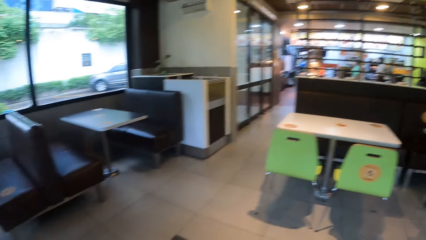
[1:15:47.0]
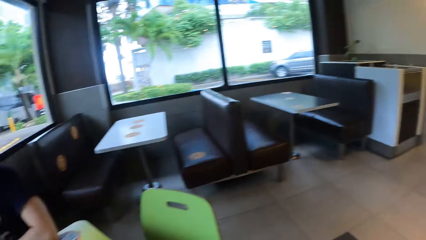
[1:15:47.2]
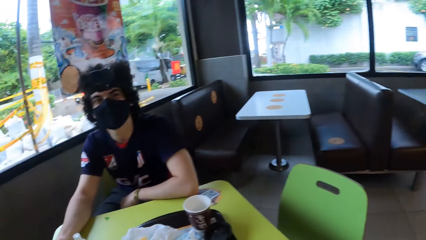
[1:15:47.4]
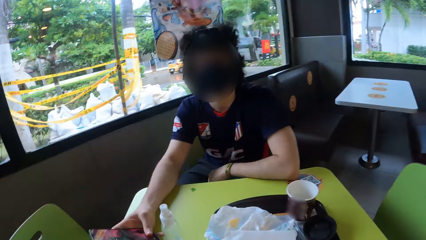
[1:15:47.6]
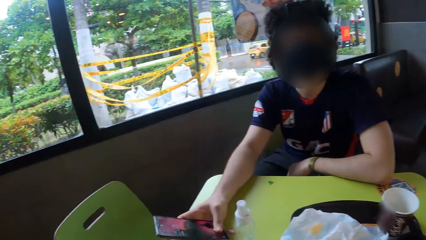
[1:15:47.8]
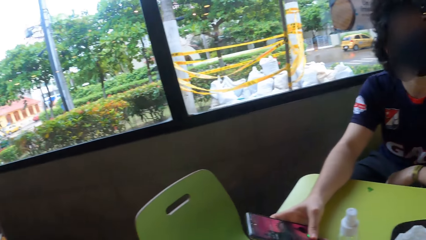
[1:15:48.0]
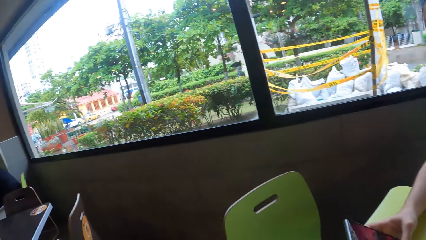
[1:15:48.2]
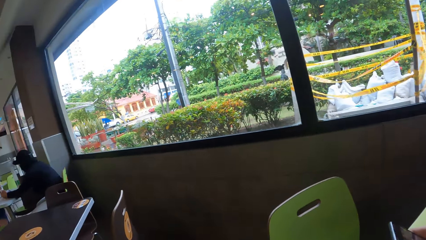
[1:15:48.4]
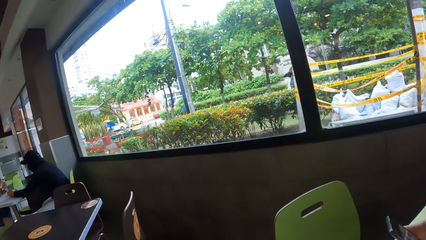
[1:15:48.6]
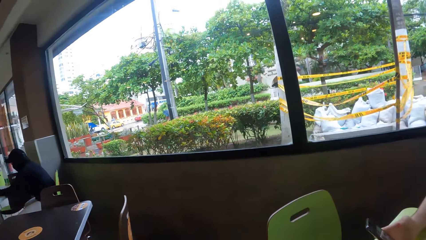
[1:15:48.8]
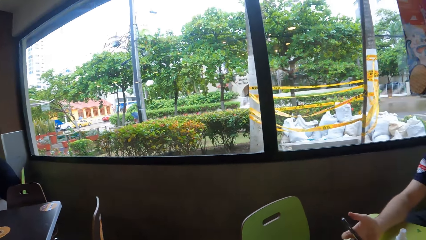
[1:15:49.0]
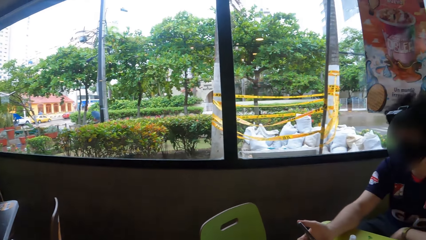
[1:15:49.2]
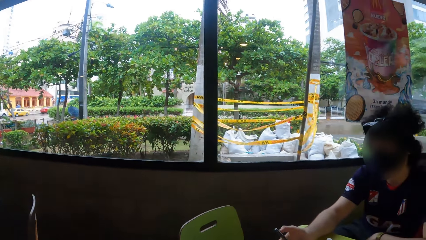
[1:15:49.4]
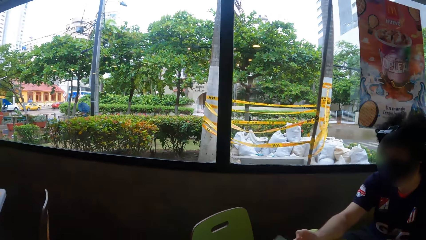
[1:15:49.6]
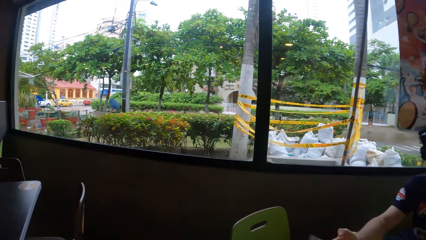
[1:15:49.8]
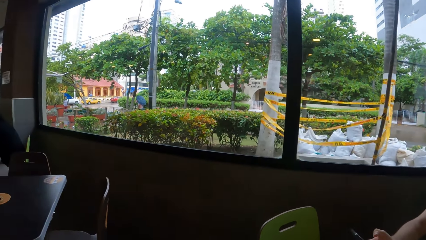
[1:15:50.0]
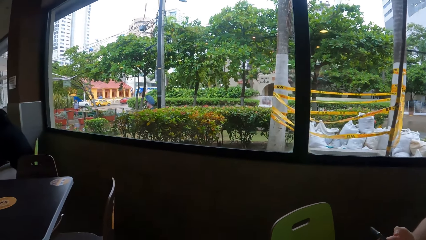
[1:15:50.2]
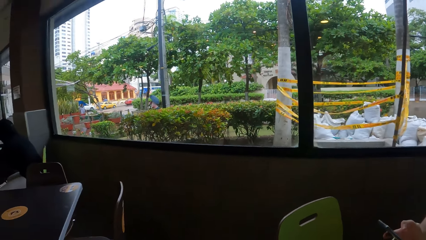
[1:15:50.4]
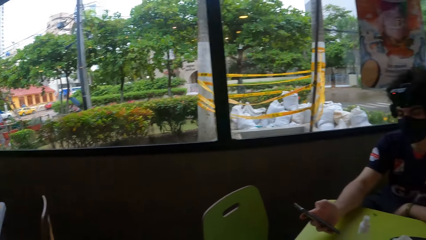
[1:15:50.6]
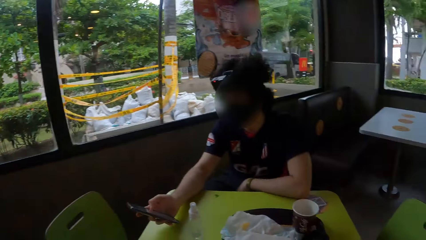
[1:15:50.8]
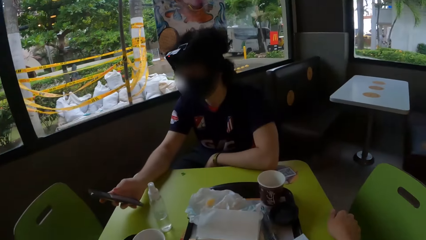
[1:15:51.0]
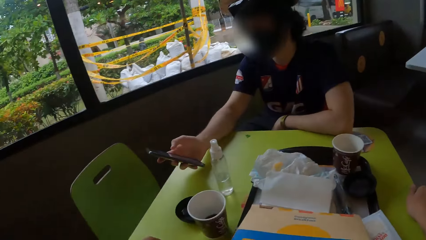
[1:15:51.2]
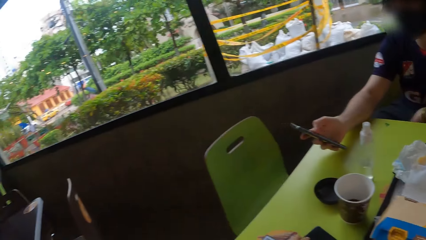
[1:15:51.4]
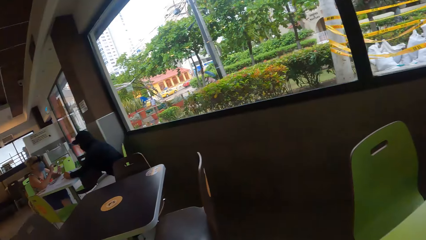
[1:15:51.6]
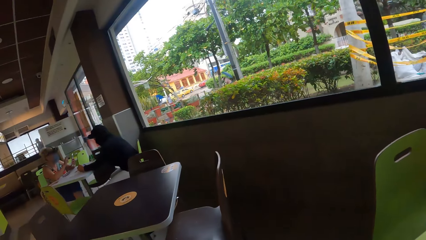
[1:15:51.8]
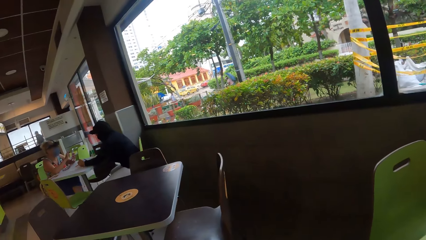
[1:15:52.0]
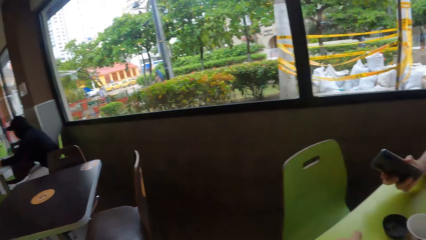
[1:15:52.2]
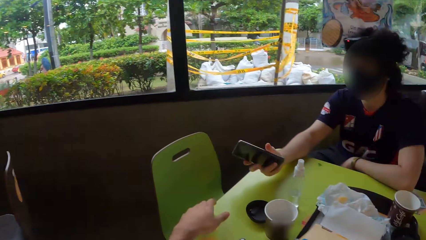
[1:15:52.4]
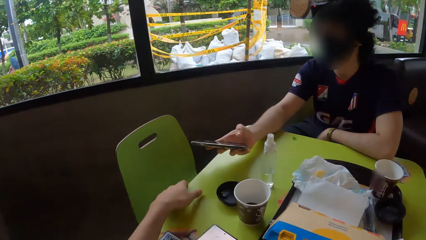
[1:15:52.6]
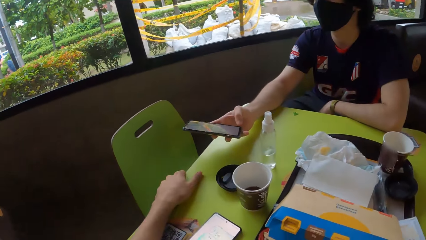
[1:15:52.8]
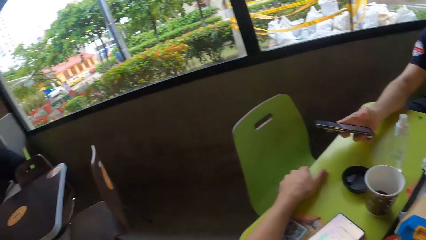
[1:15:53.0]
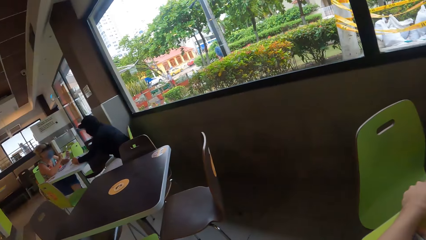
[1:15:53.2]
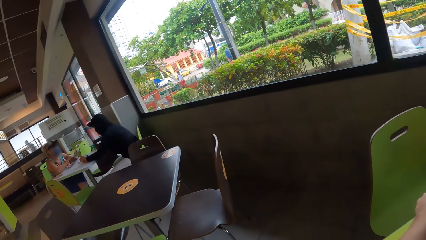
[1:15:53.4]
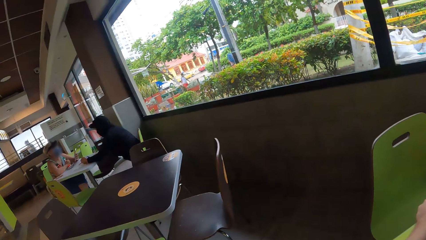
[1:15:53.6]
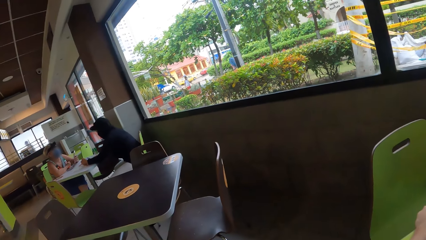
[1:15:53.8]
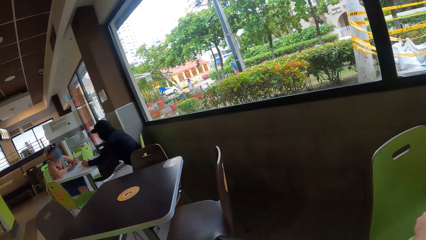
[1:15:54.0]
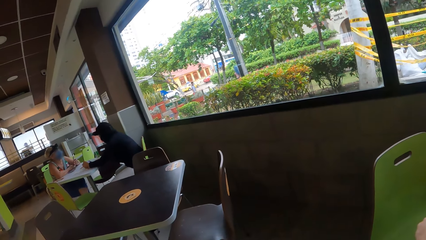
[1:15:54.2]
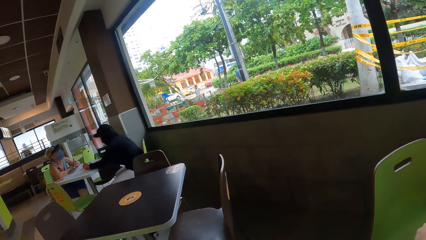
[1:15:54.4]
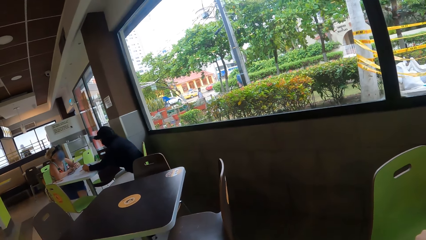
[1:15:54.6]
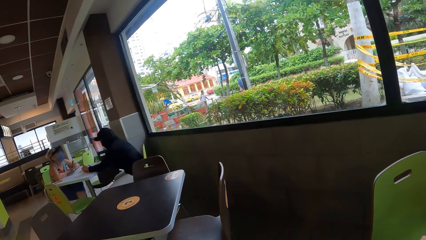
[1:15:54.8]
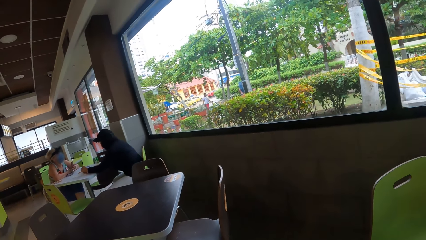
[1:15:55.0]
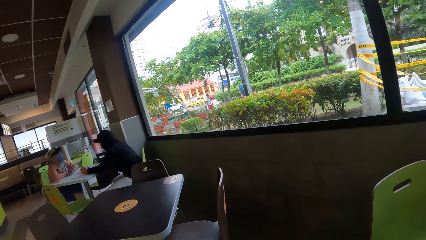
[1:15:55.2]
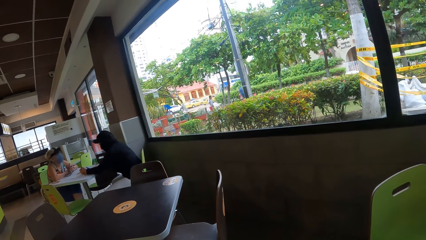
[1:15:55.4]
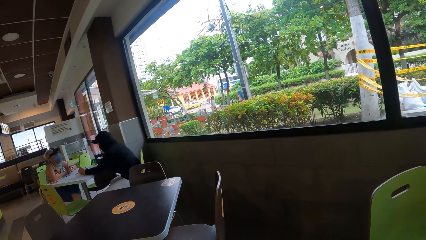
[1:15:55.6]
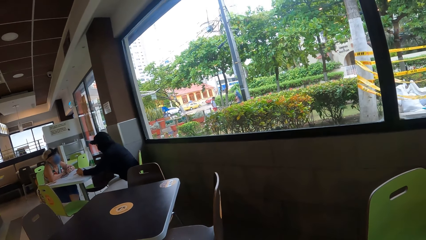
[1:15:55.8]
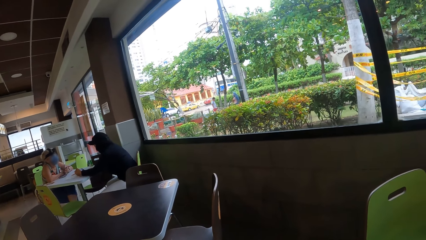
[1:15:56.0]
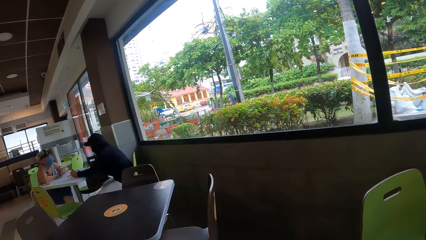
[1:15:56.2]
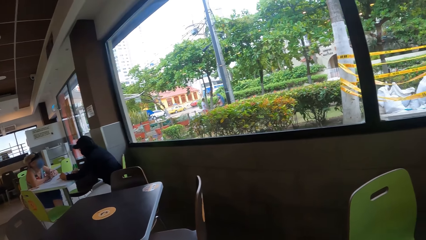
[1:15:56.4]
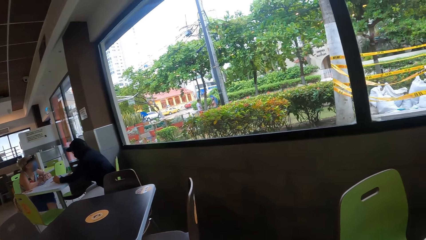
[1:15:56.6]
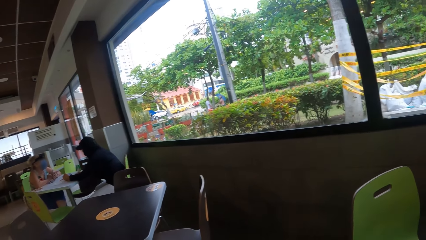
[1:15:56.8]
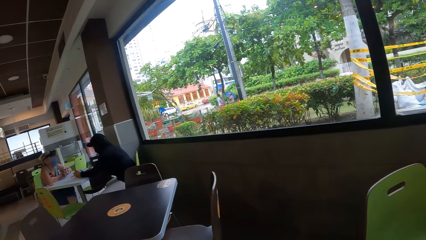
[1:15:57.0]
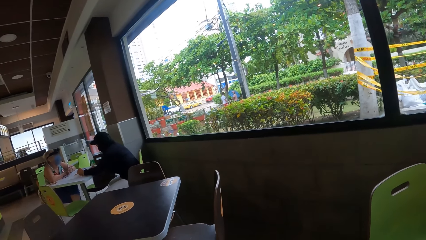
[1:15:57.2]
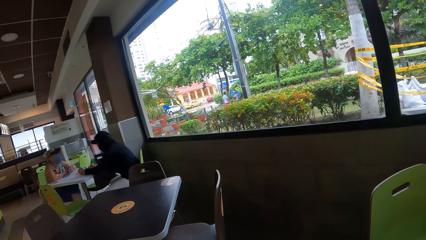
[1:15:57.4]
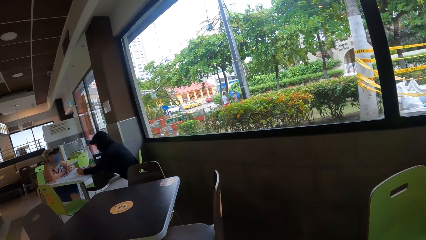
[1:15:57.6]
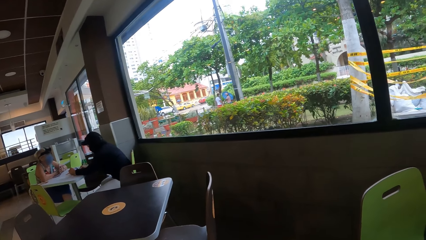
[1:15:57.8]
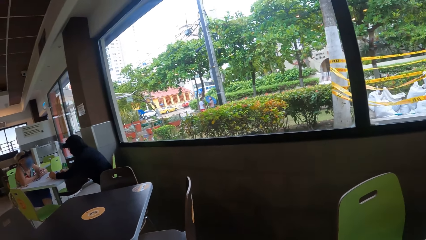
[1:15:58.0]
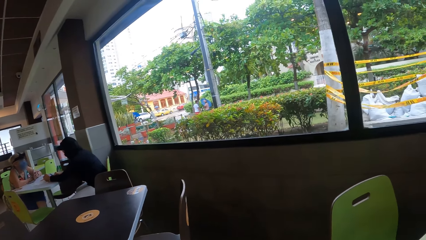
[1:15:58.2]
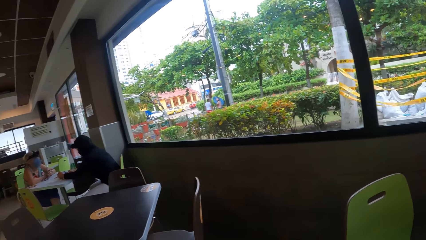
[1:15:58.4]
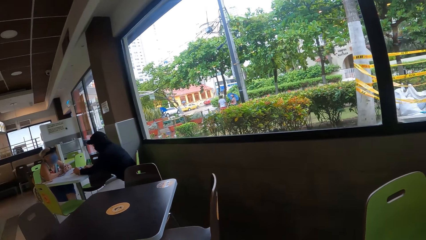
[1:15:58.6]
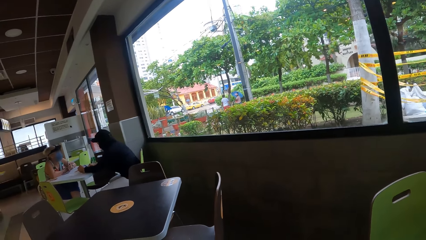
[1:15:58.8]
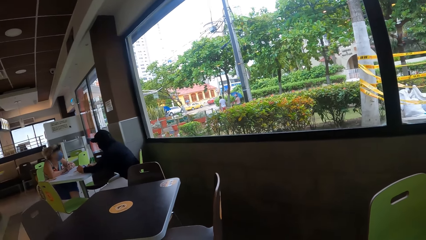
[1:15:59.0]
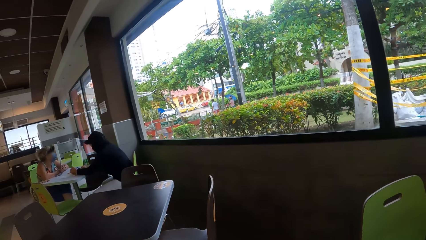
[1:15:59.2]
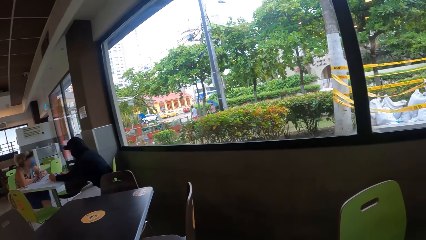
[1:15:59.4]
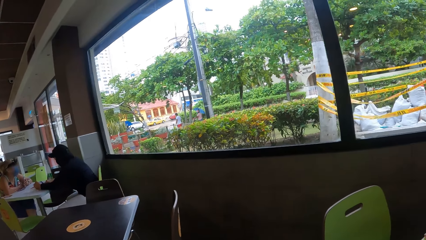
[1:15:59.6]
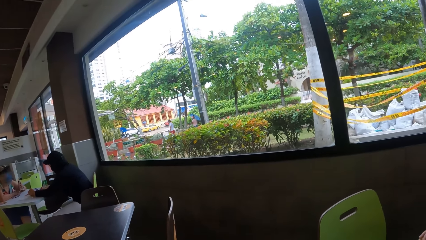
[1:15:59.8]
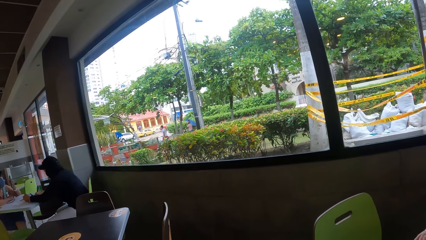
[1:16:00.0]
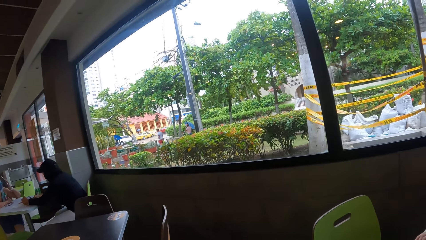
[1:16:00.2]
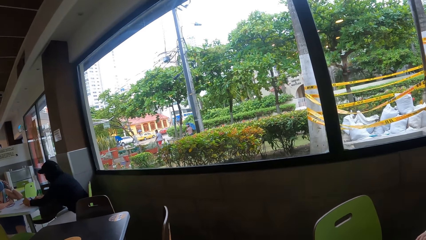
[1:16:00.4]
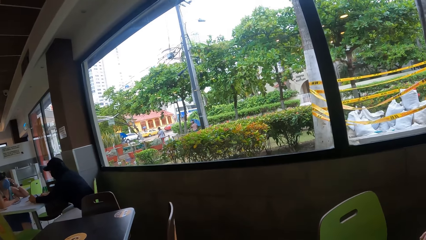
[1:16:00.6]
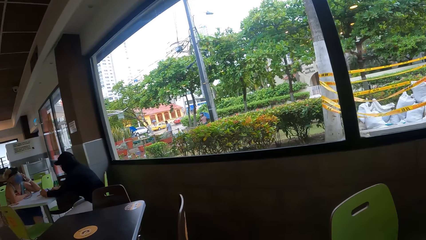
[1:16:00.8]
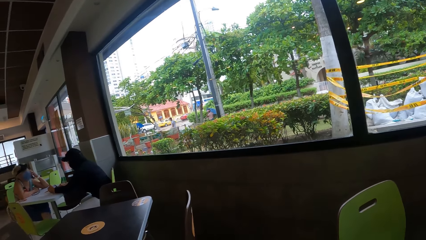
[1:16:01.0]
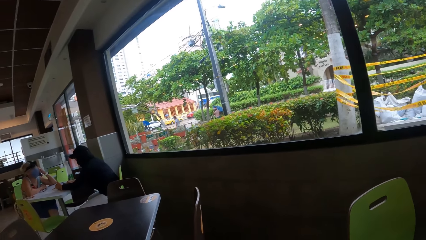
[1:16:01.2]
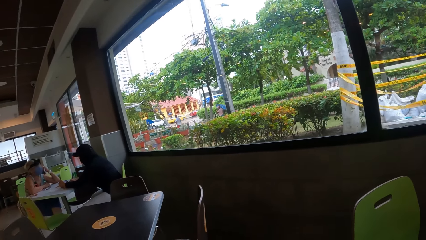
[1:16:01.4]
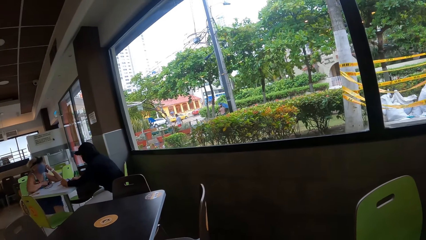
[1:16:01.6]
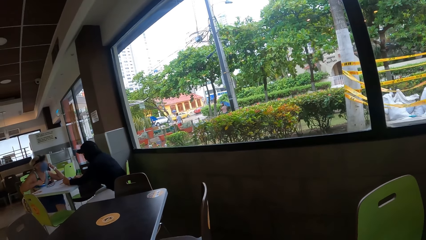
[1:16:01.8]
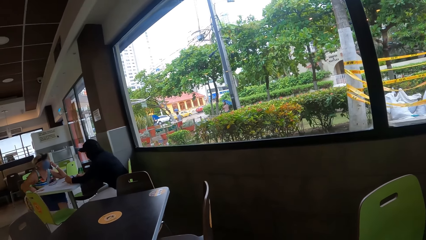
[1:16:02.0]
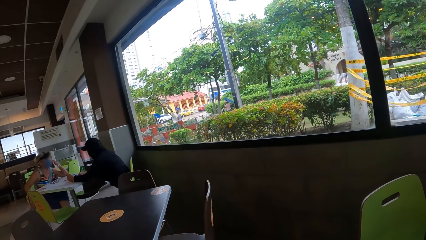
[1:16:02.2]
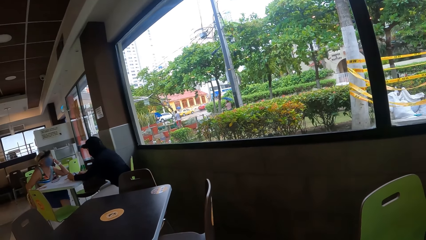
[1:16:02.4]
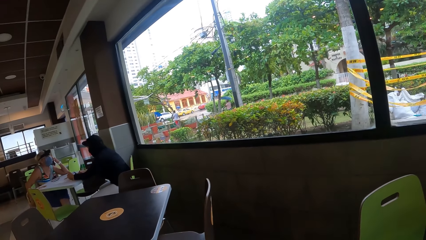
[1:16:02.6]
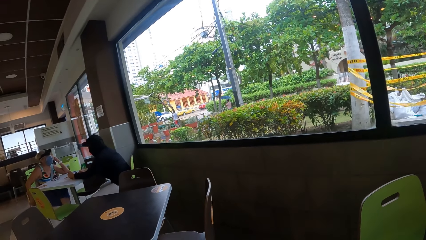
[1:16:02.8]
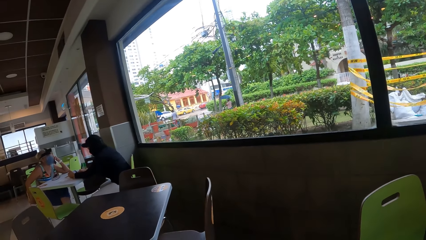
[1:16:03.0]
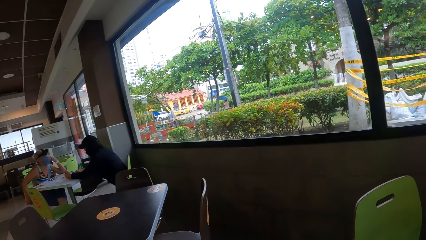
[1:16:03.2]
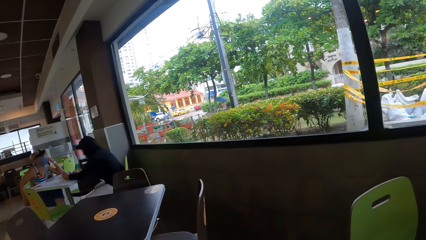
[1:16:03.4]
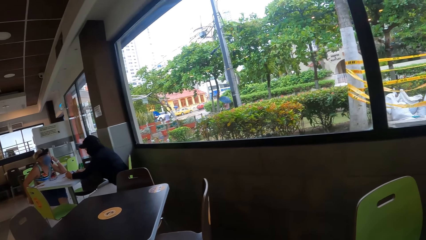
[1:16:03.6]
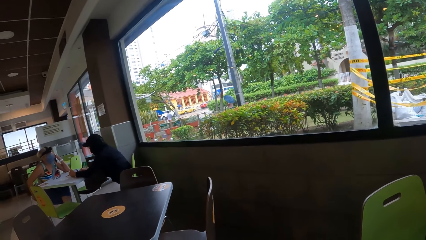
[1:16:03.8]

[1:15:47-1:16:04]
The camera wearer converses with a man. The man holds the phone in the hand. Another man converses with a woman.
